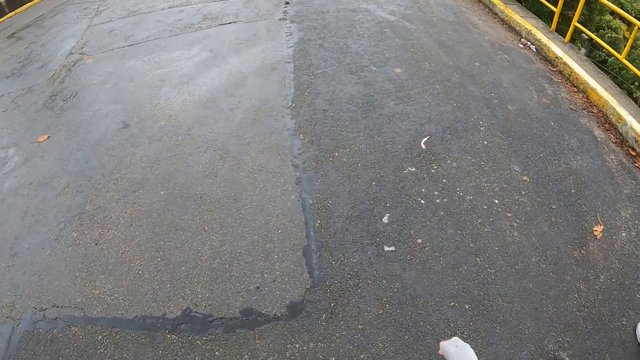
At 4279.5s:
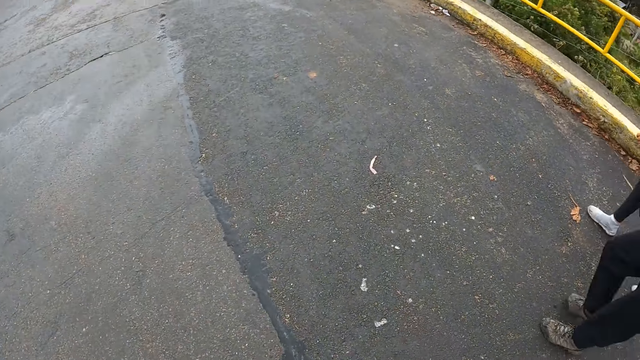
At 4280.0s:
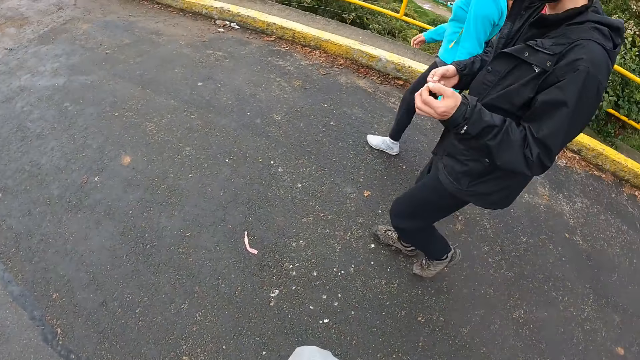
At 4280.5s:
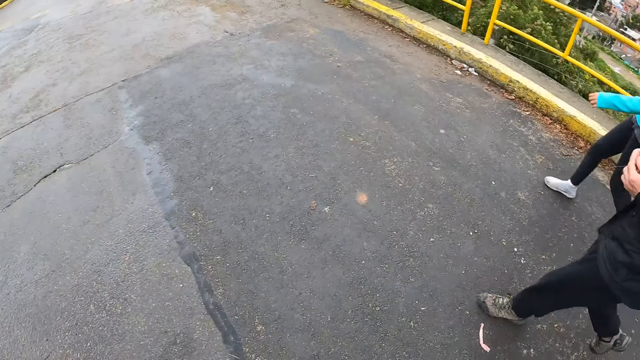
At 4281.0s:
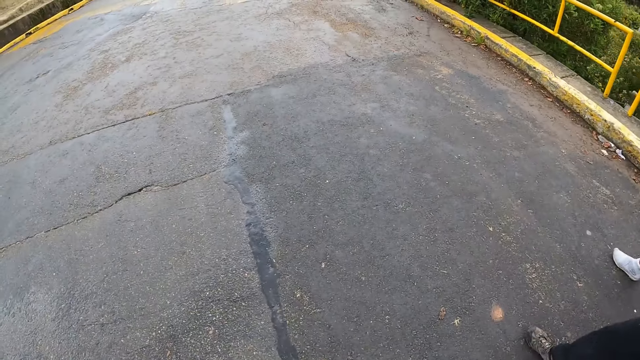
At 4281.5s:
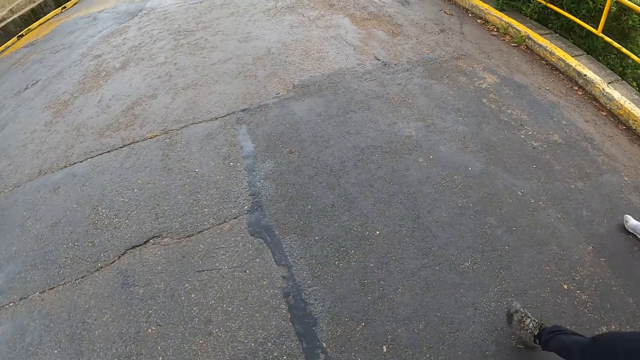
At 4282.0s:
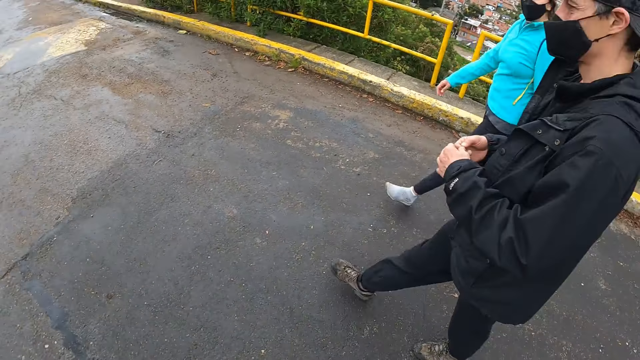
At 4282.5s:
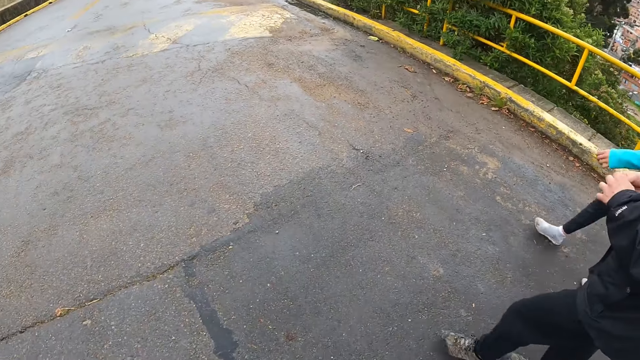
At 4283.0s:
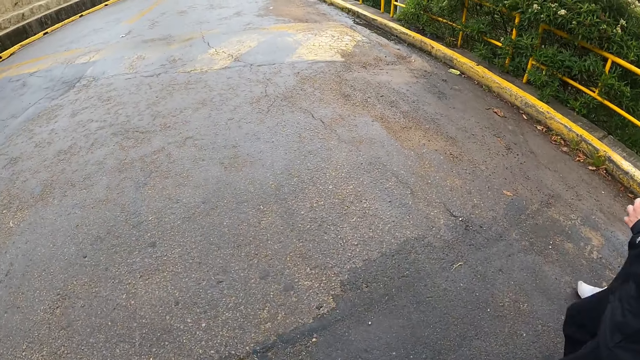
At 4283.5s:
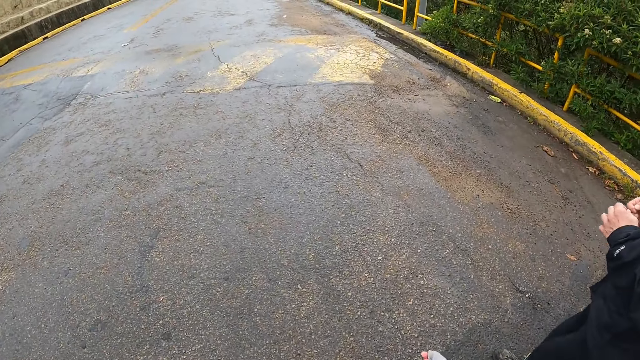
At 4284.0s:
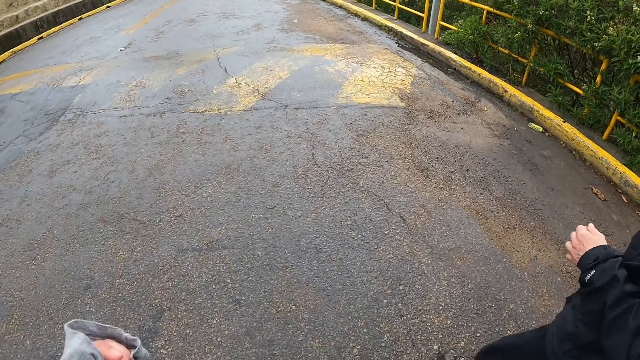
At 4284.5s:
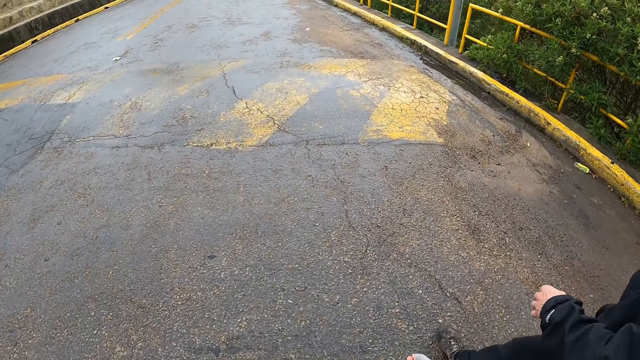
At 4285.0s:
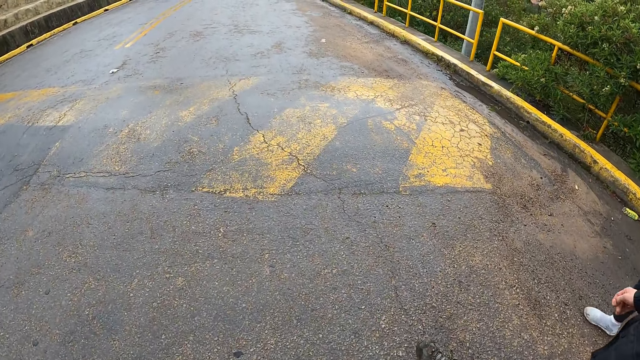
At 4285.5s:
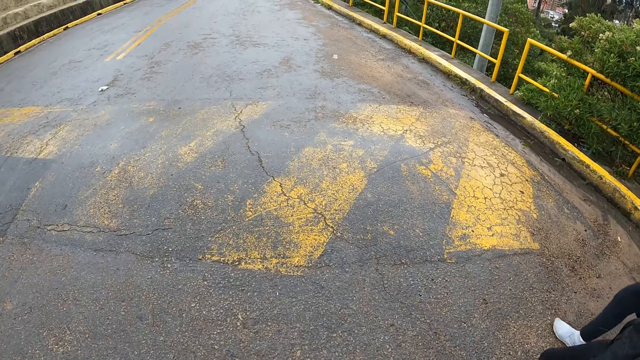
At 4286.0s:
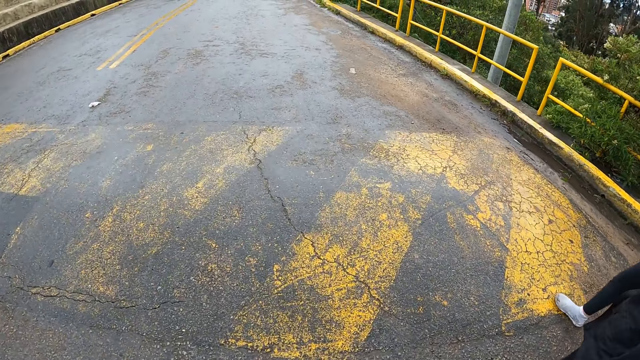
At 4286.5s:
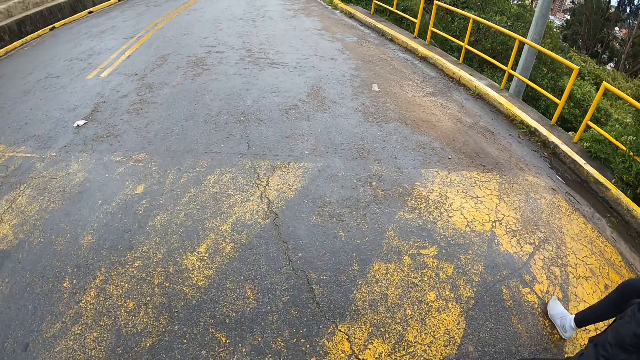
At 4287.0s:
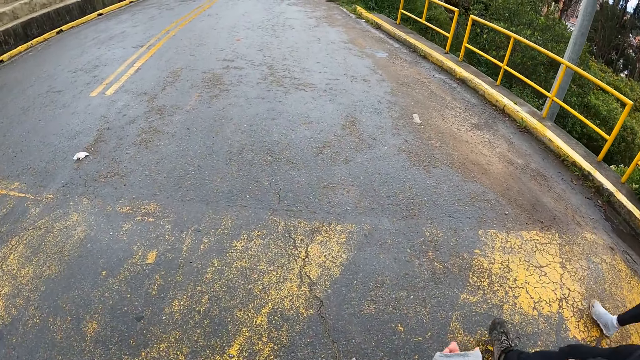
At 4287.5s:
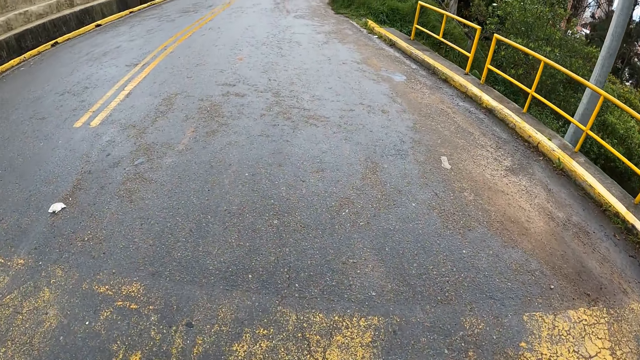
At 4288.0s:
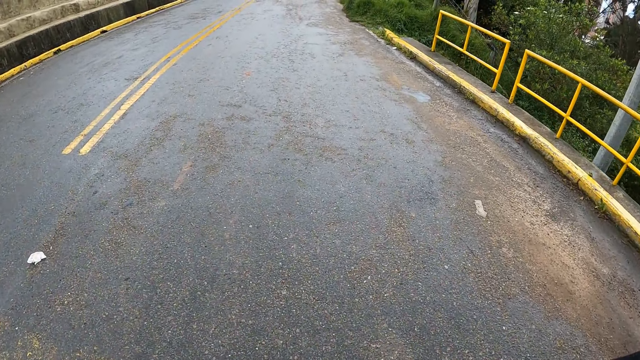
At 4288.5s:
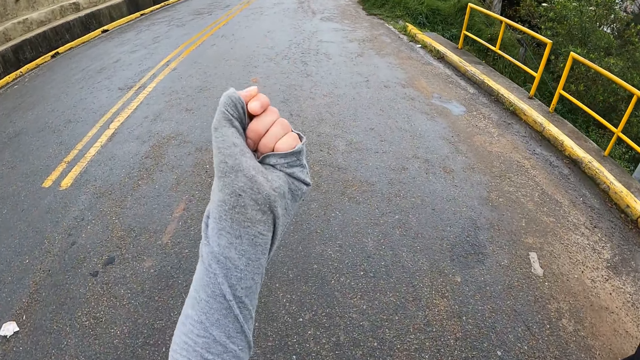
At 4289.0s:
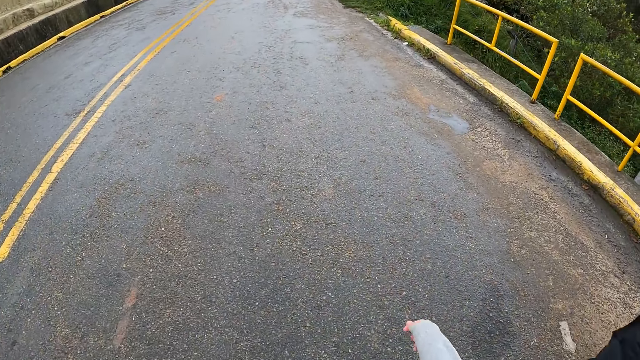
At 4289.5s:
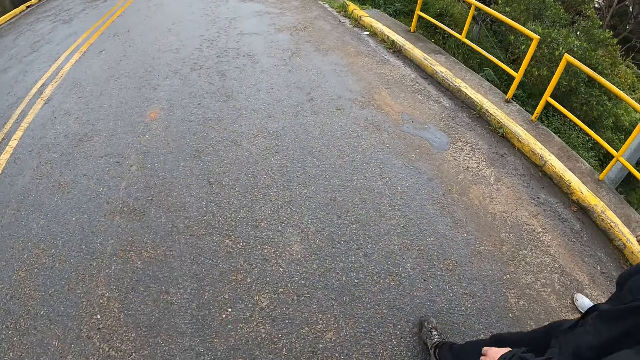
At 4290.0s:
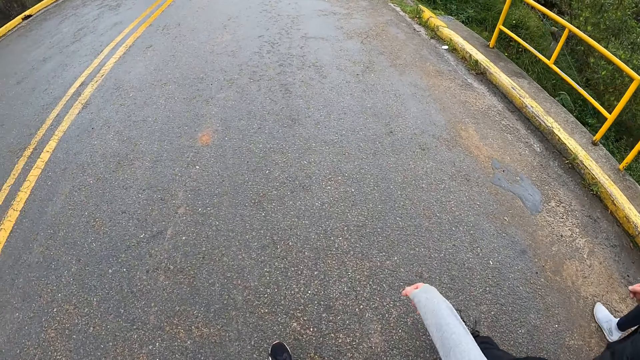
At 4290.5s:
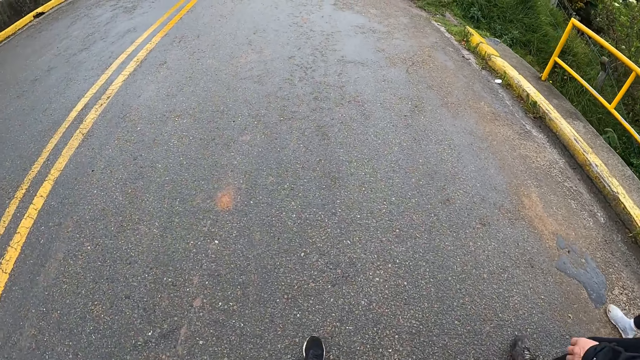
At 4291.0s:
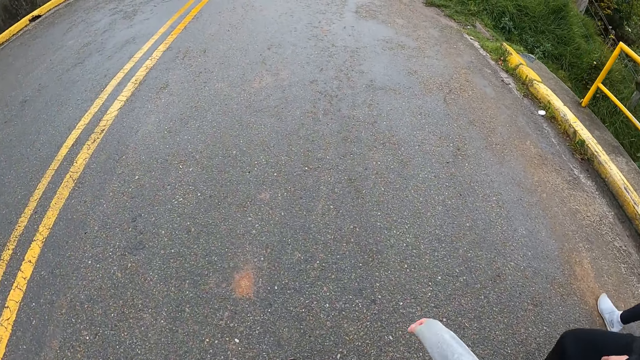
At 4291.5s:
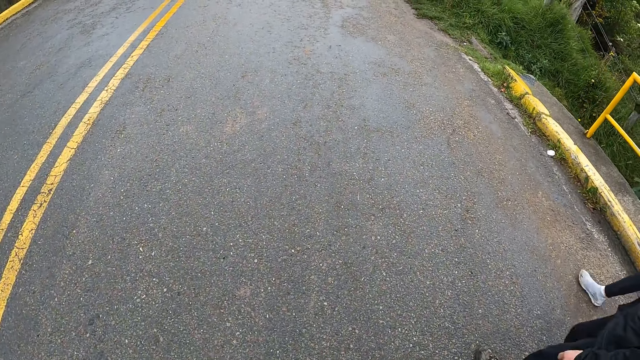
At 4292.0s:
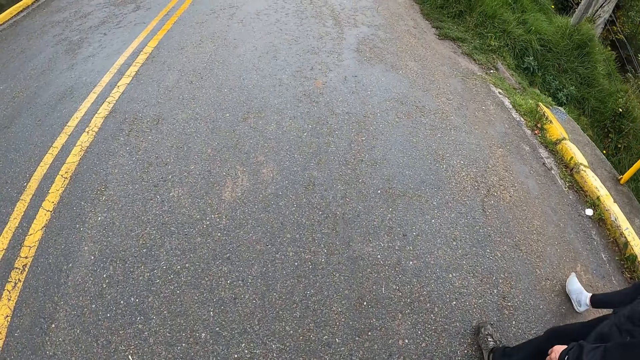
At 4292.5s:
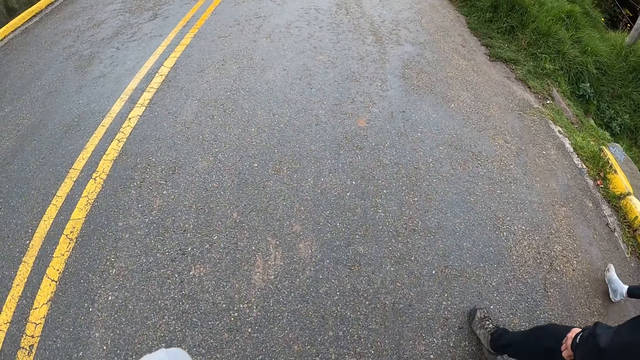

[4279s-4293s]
The camera wearer walks on the road. A man holds the string with both hands. The camera wearer walks on the road. He gestures his hand. He walks on the road.

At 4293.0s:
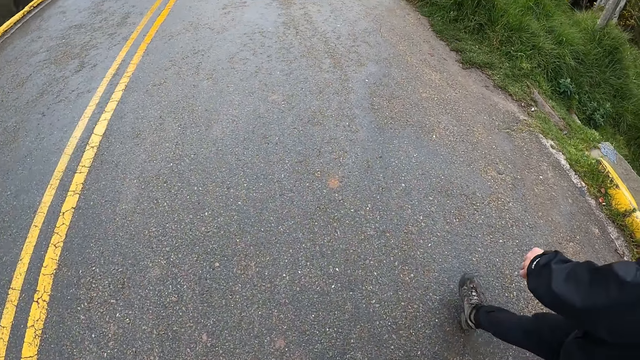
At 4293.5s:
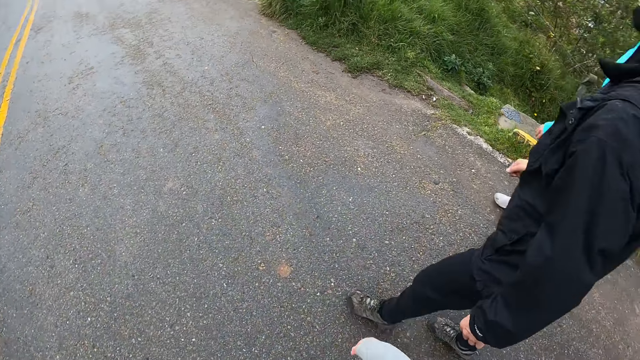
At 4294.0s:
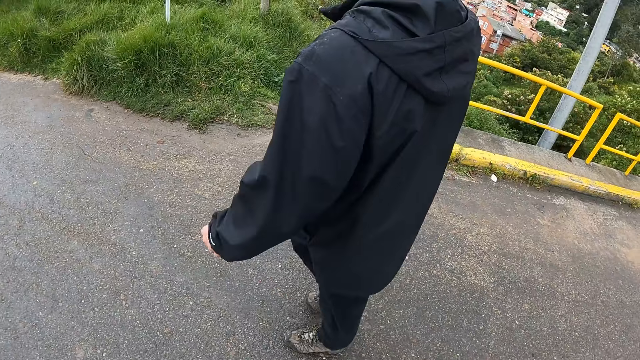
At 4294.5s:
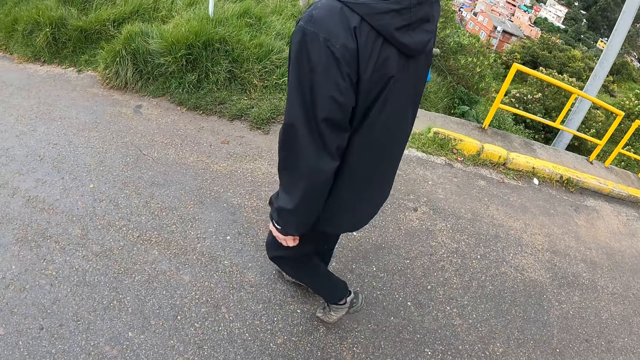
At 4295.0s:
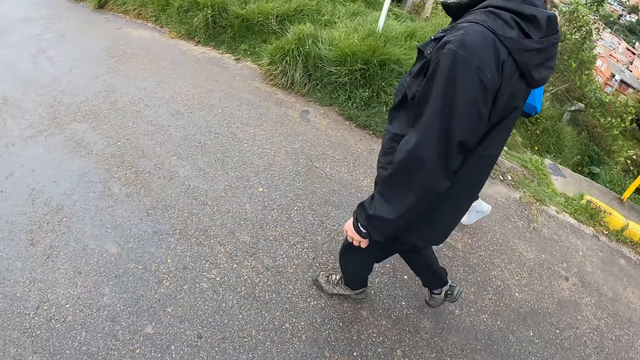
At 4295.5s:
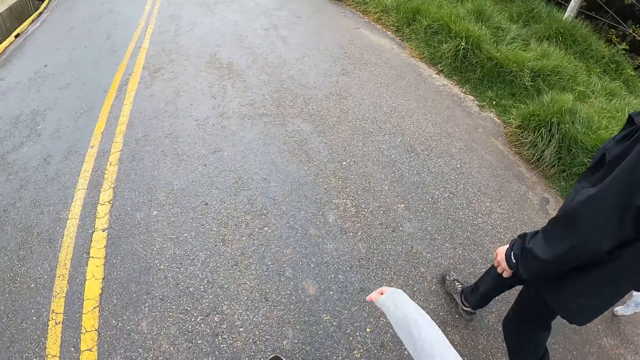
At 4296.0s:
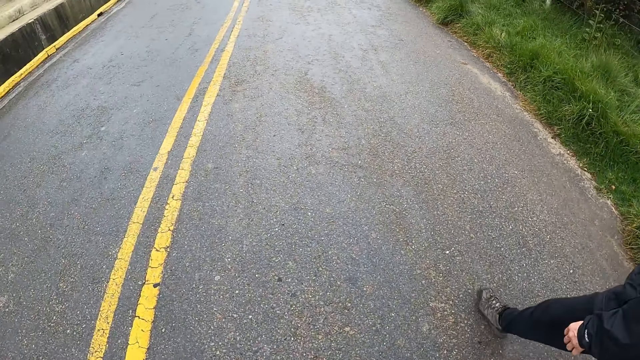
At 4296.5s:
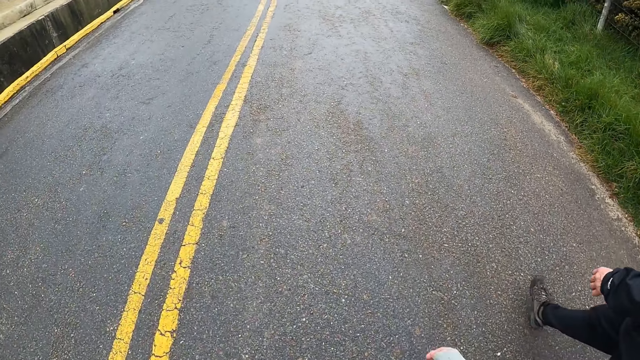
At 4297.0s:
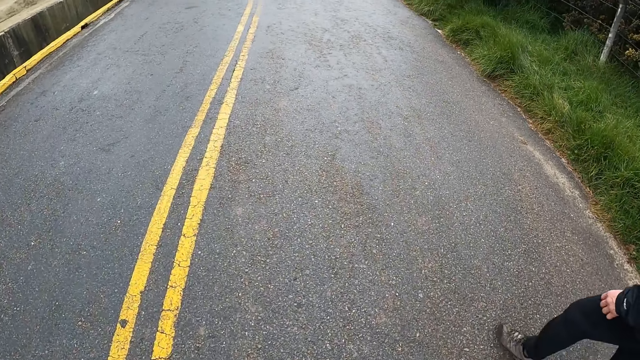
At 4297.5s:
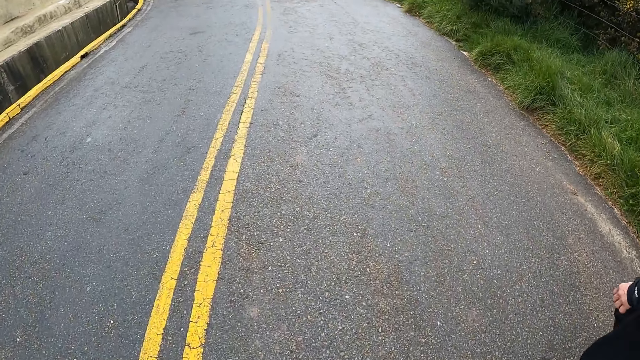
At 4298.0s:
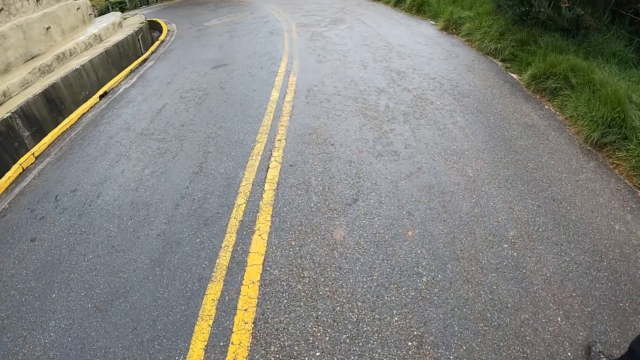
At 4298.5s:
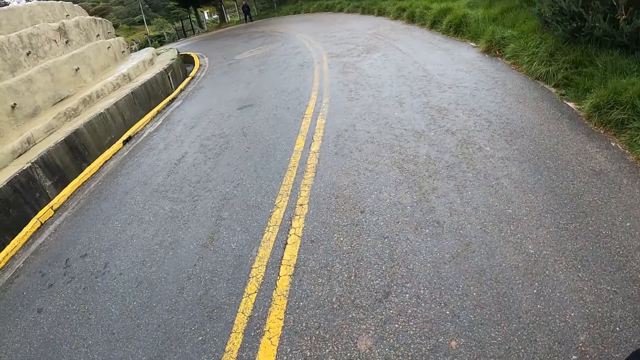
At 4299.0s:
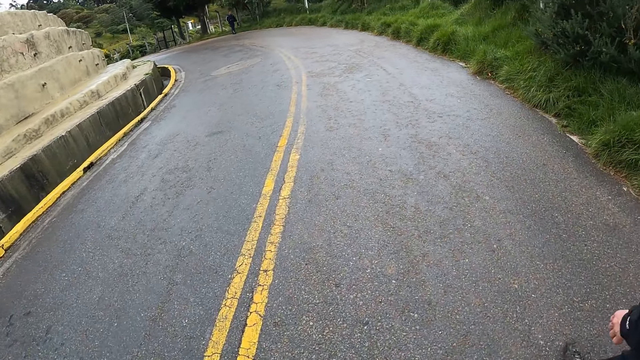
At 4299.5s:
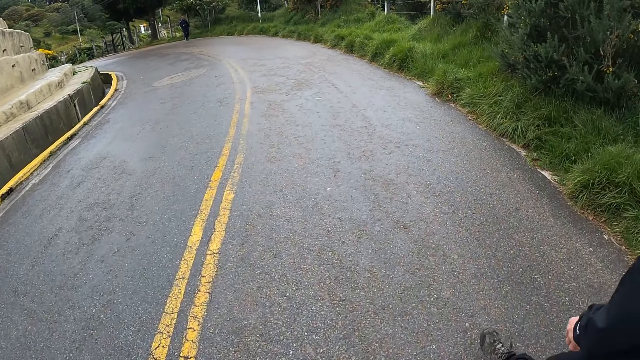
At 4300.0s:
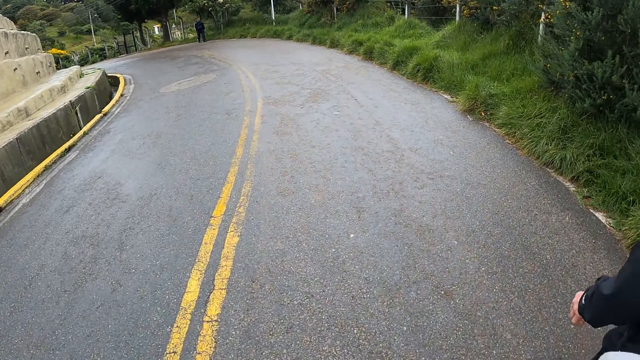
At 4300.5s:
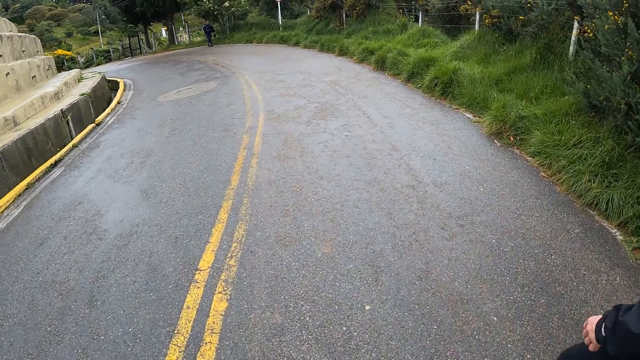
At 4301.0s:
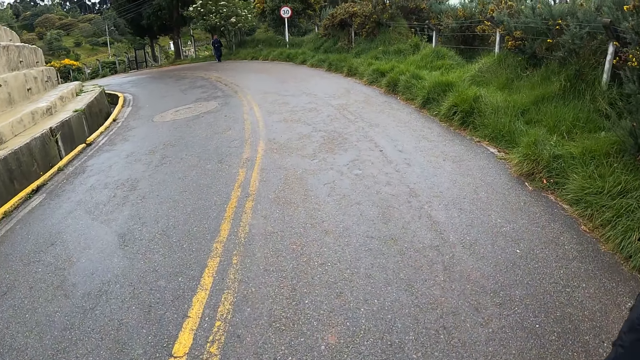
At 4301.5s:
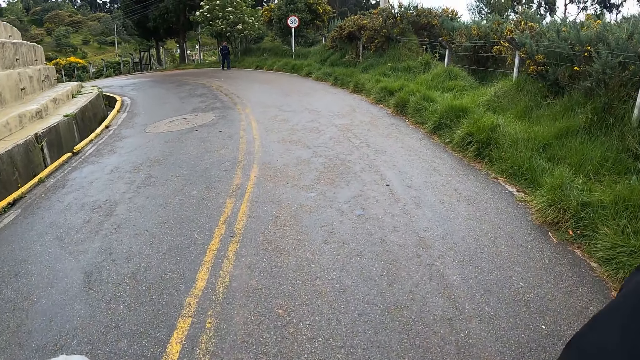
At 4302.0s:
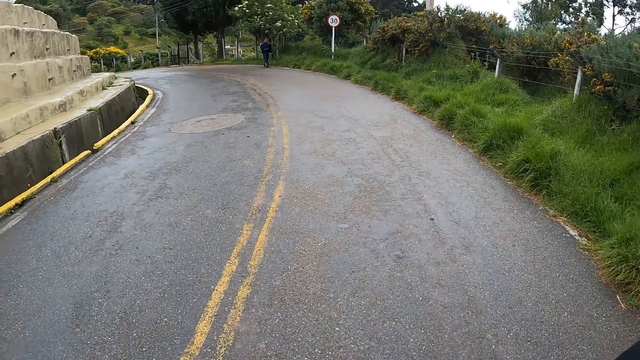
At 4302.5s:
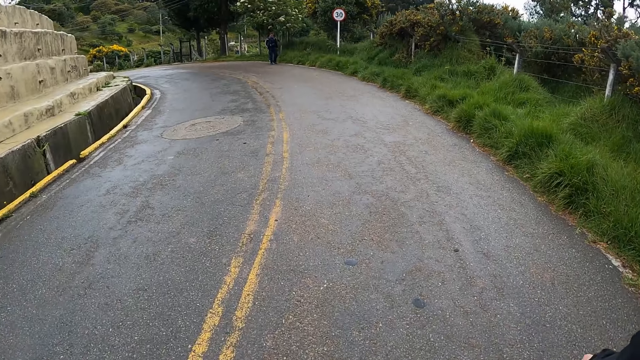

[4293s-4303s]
A man walks on the road.
